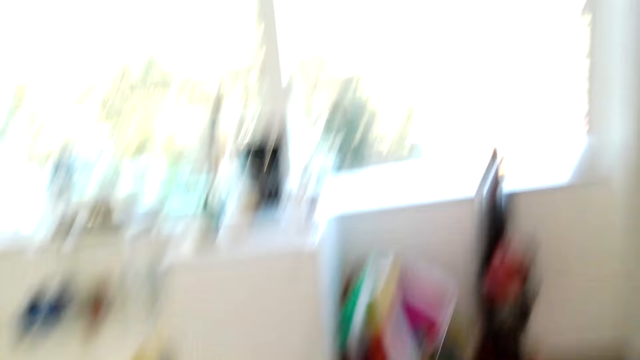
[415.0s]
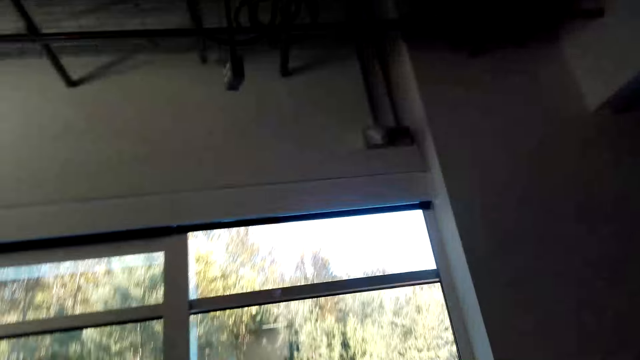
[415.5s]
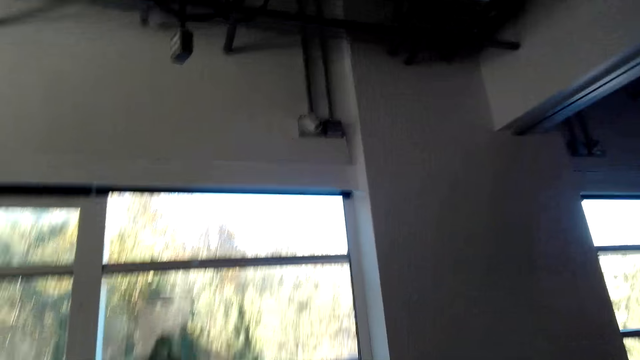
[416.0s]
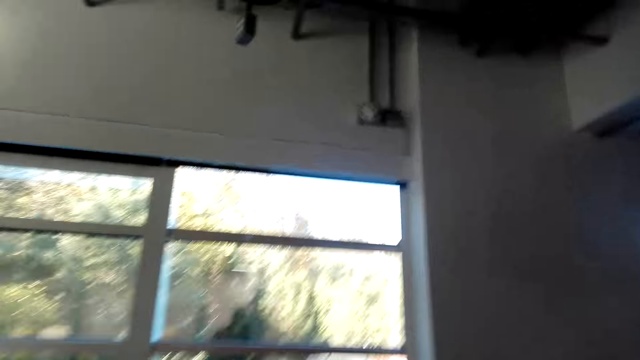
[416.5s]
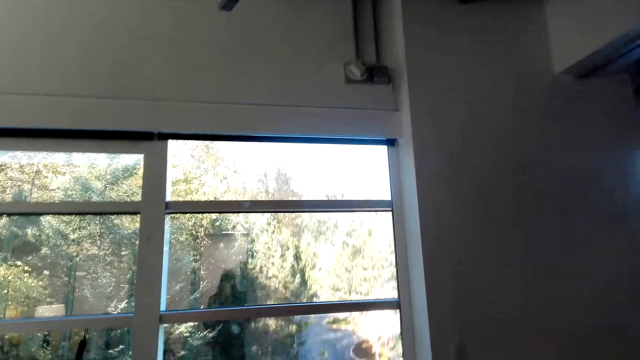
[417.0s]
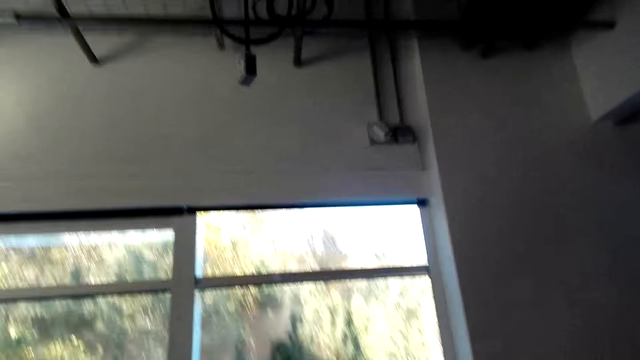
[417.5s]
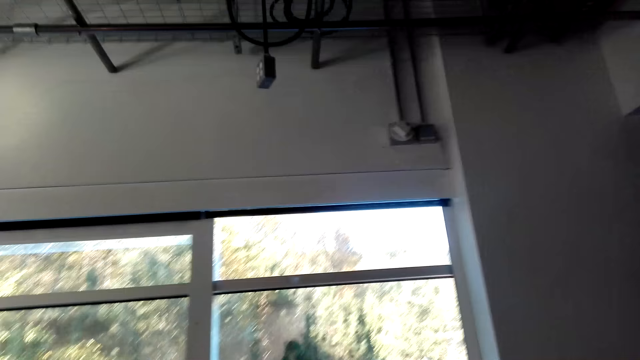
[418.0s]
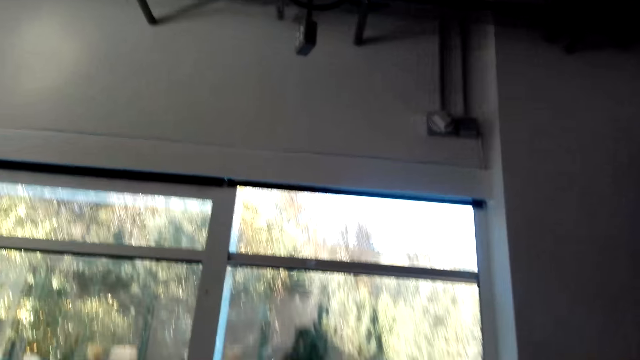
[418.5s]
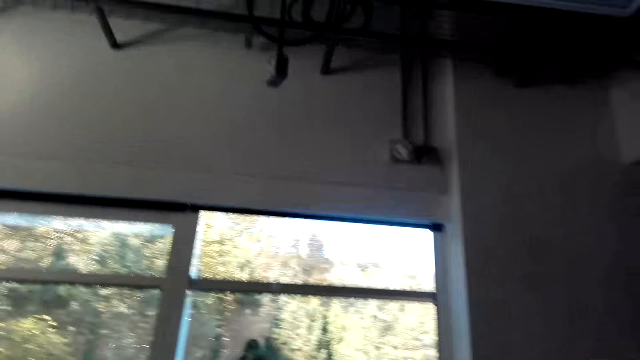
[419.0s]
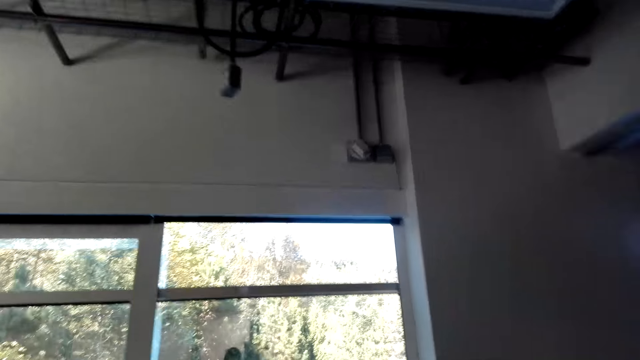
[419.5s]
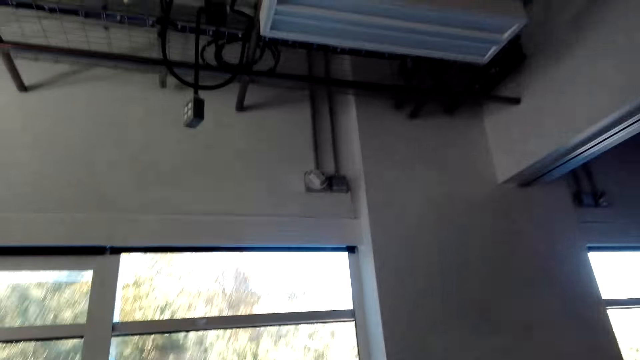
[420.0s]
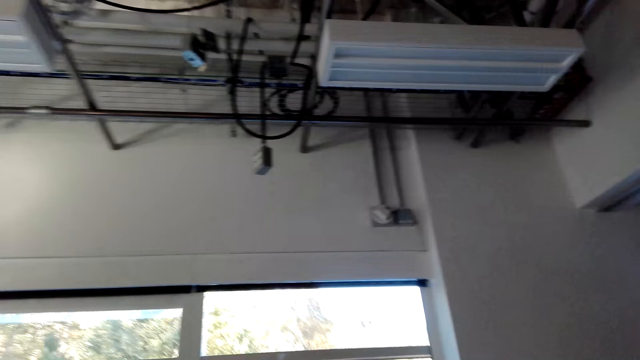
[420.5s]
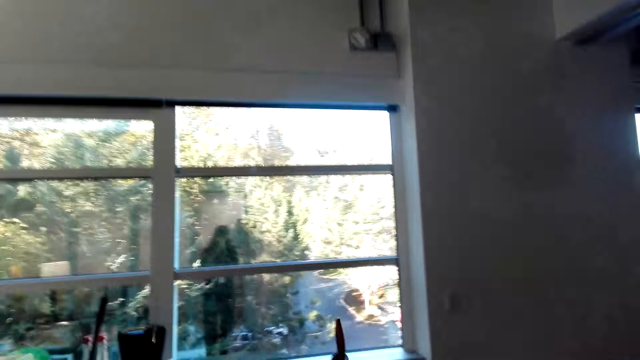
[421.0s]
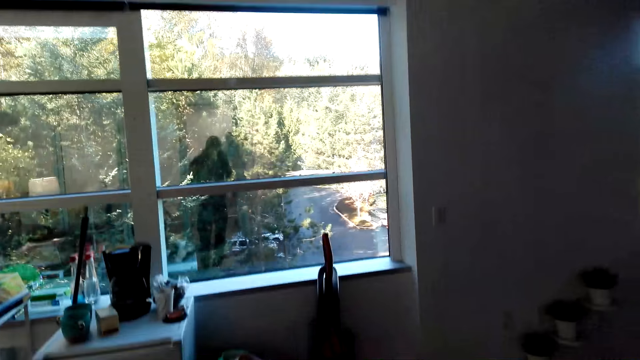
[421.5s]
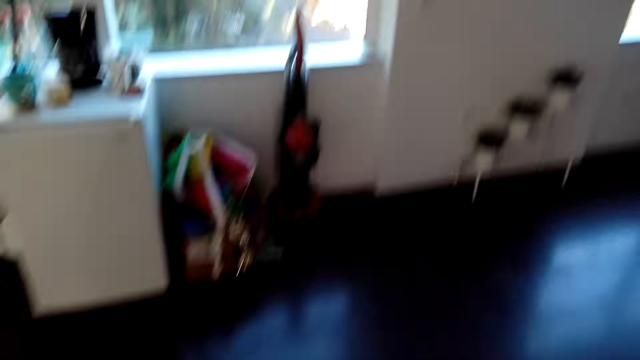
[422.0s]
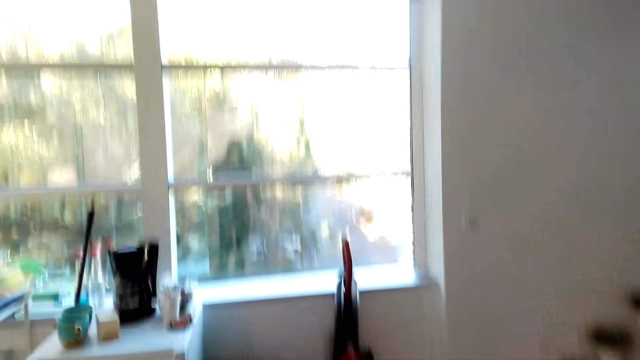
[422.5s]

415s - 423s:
The camera wearer stands up and jumps.

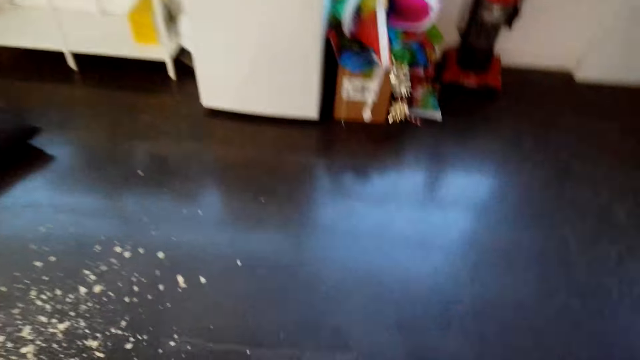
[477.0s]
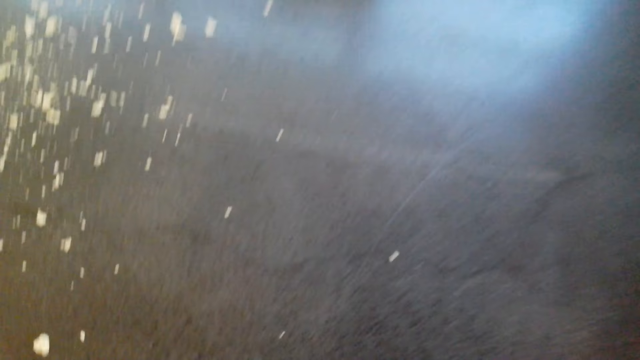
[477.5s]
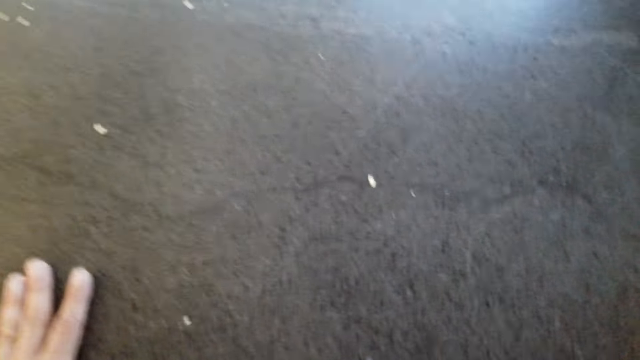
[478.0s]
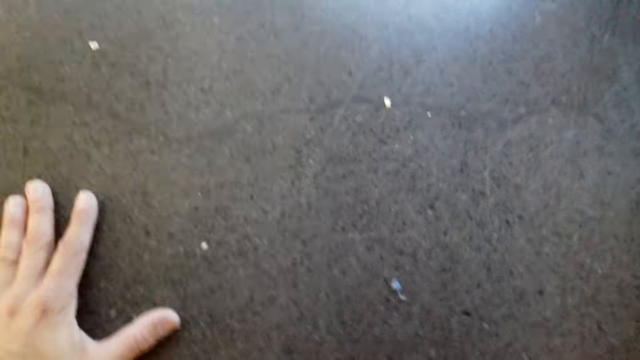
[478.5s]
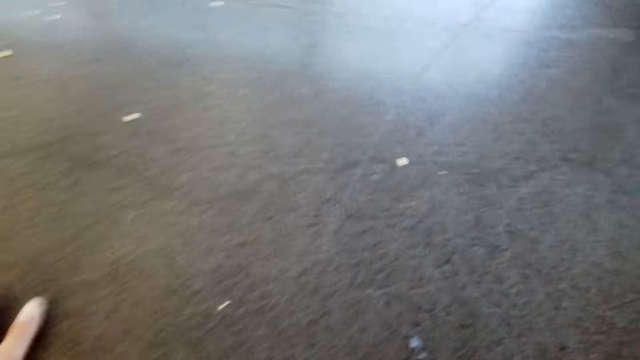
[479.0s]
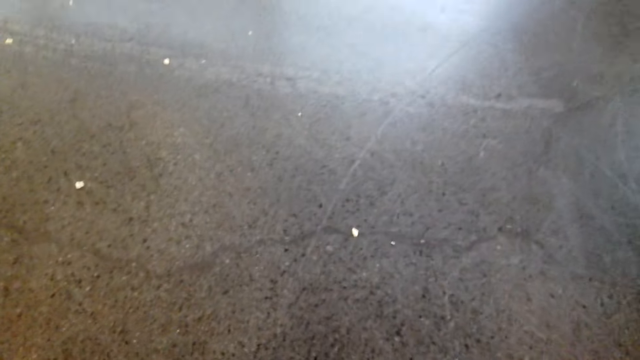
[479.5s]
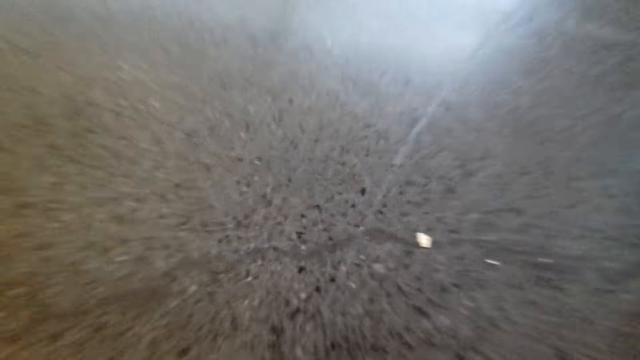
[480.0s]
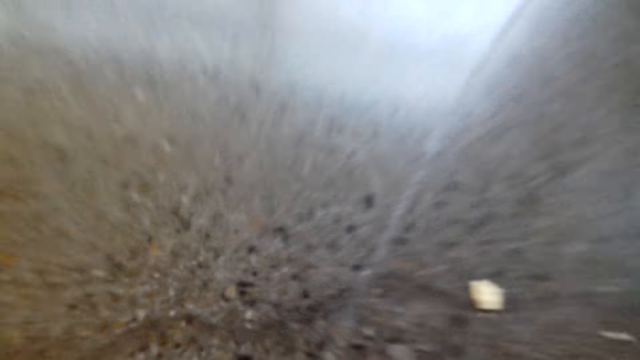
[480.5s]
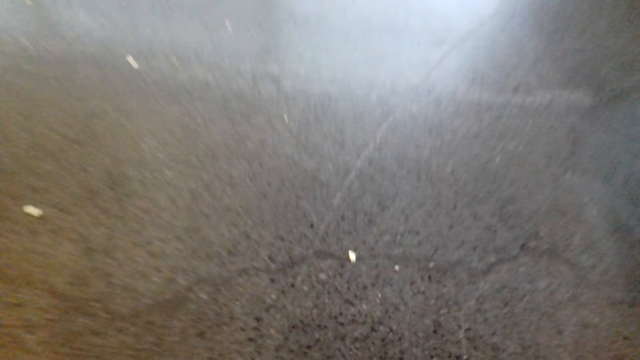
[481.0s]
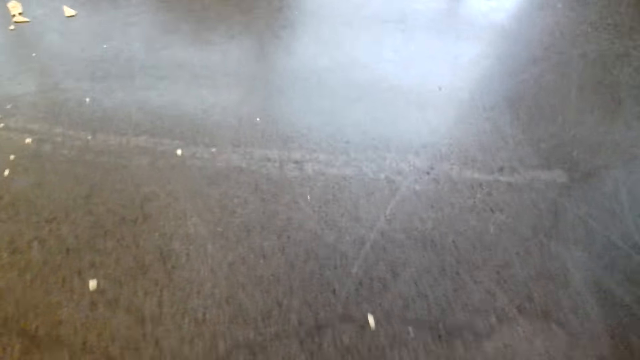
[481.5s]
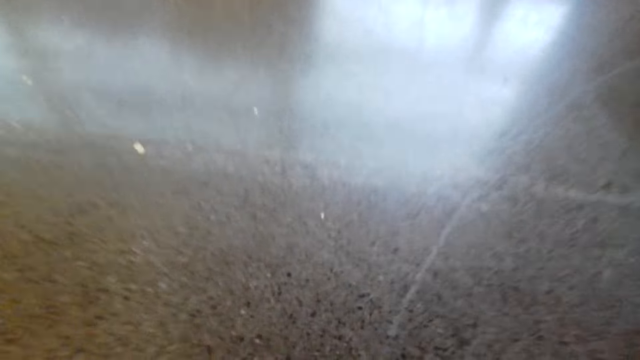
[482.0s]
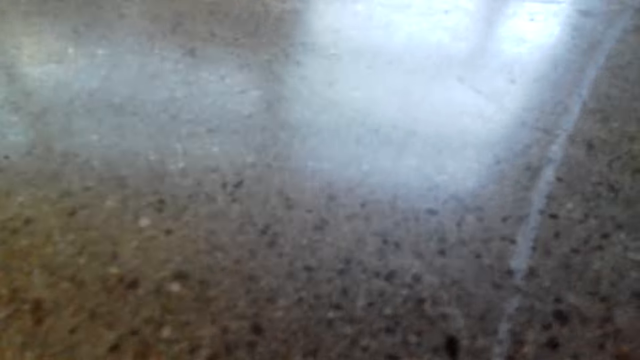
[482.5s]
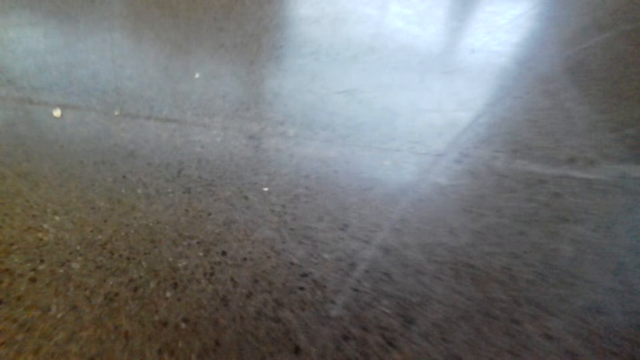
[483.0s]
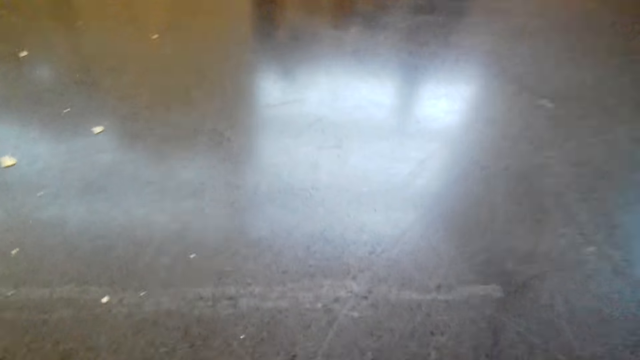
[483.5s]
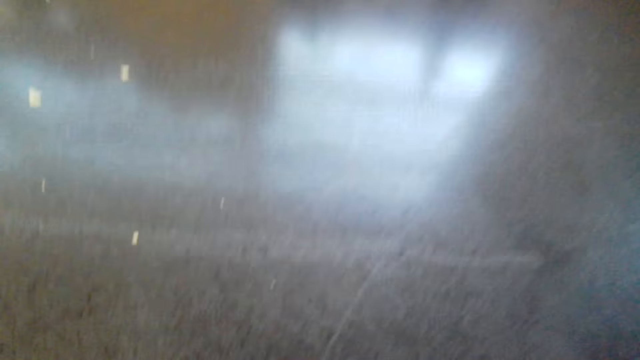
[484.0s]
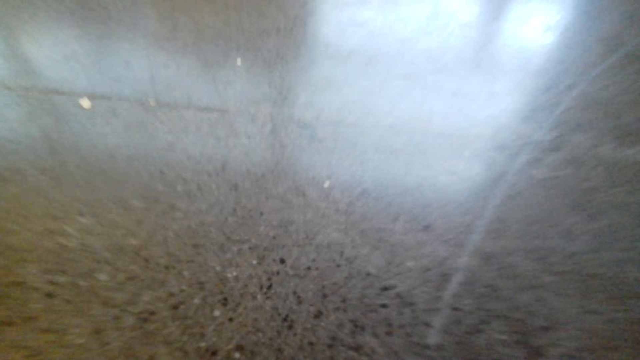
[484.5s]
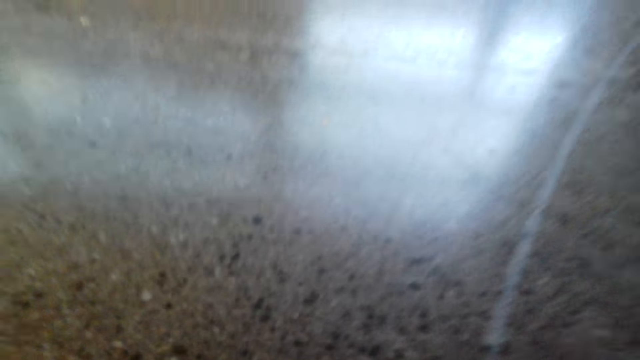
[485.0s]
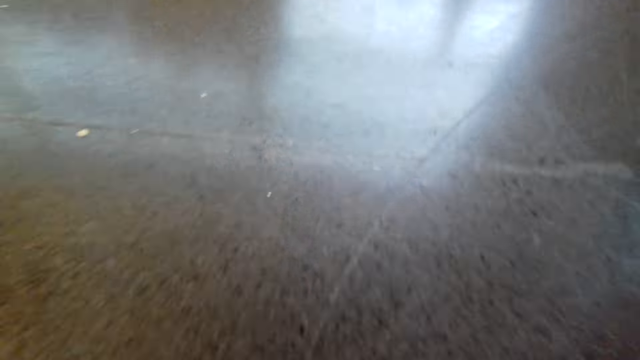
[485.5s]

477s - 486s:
The camera wearer touches the floor. They do press ups.

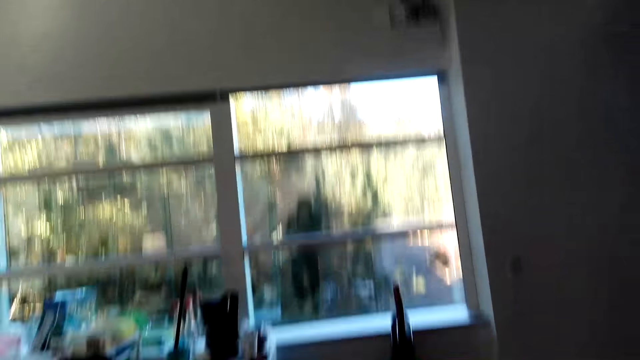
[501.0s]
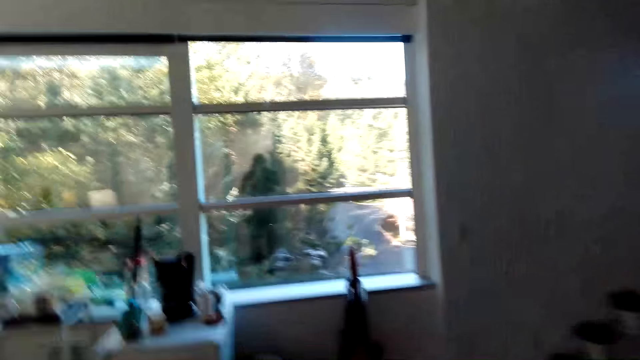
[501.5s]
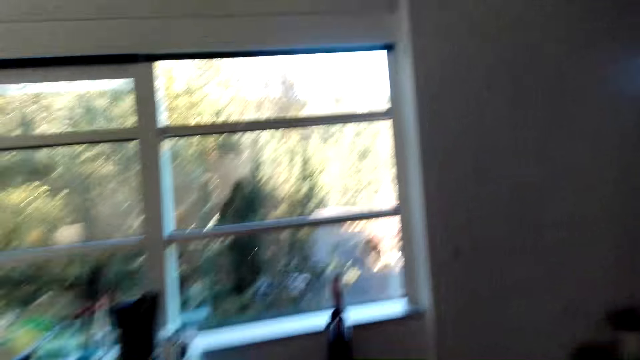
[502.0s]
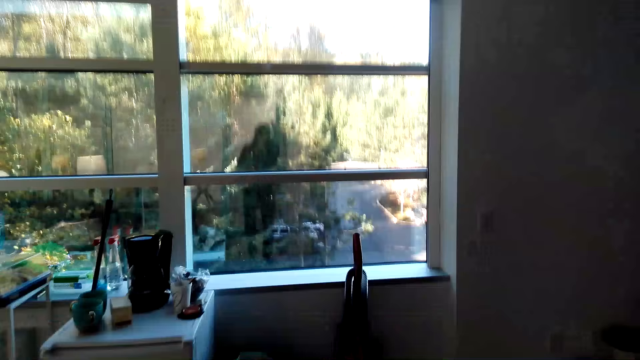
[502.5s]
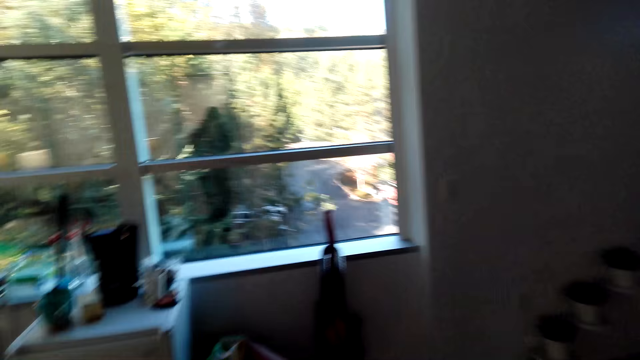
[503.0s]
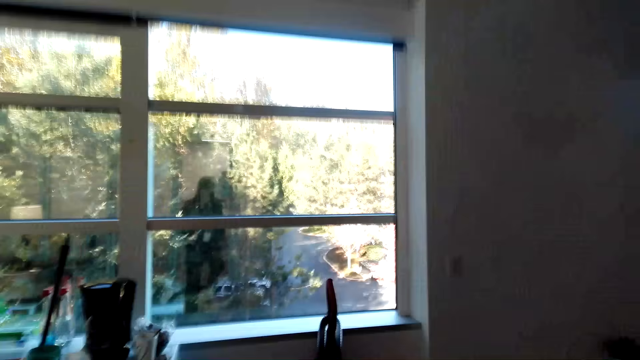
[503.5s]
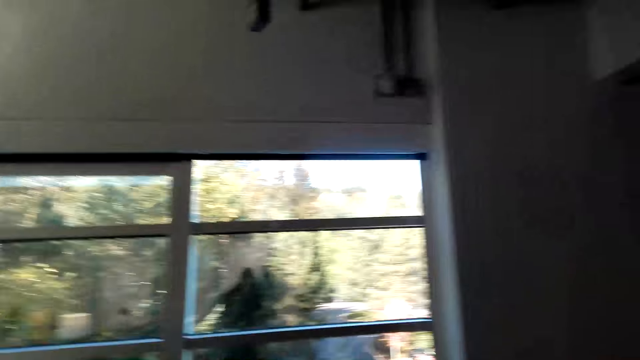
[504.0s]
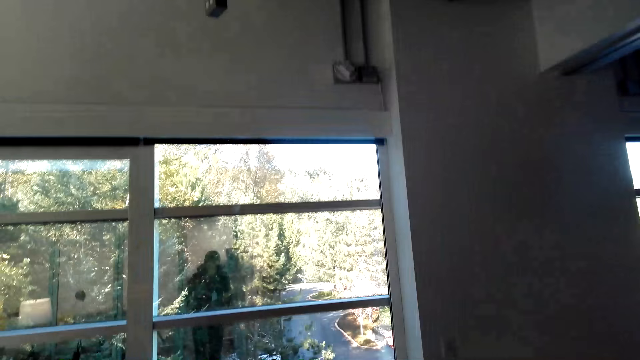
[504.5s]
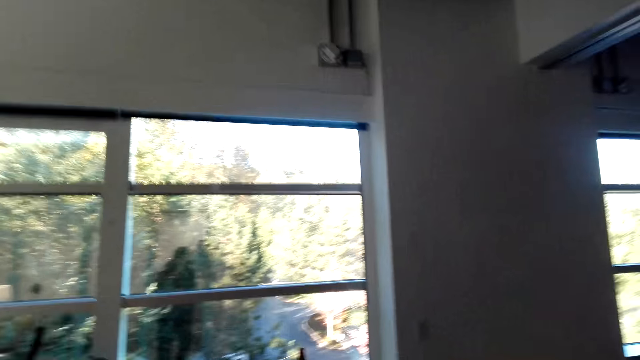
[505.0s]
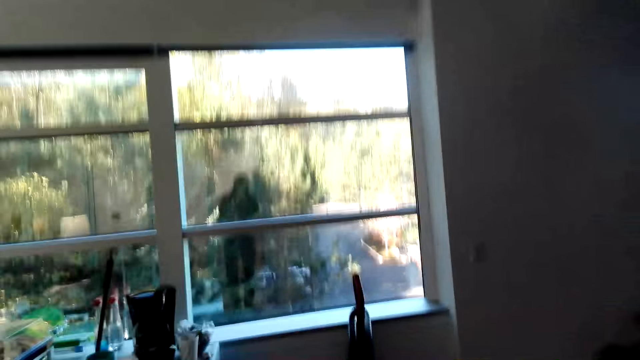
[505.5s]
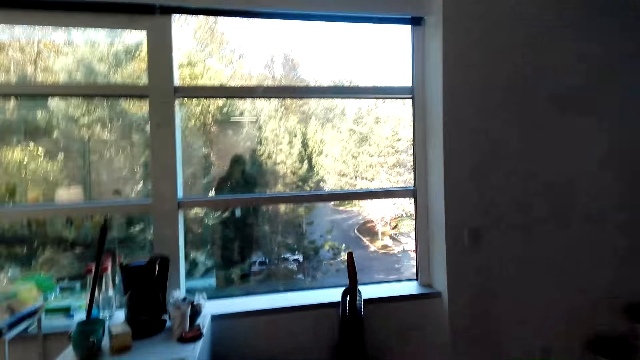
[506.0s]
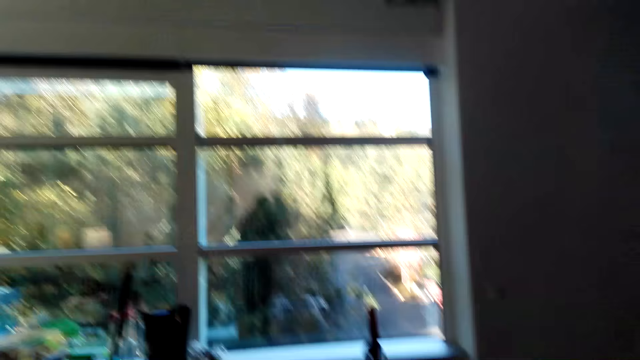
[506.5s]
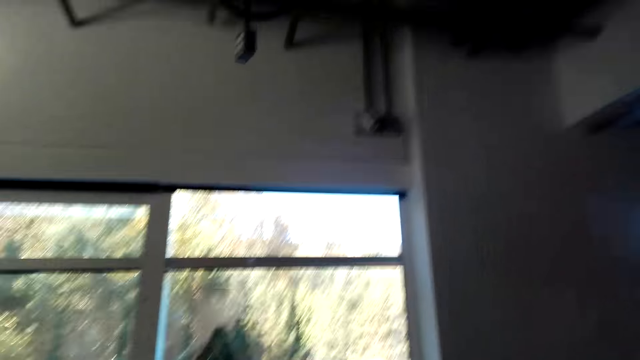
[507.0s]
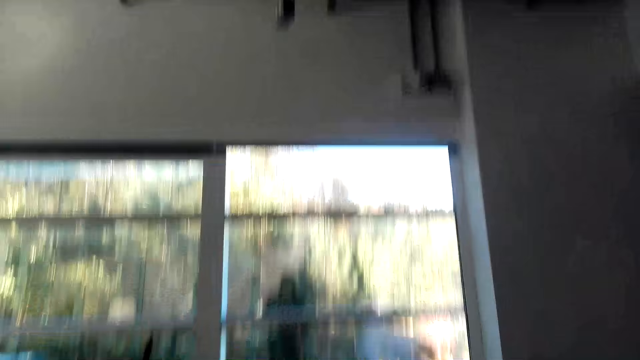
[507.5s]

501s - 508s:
The camera wearer jumps.
